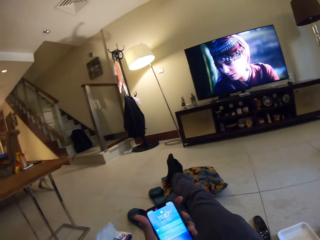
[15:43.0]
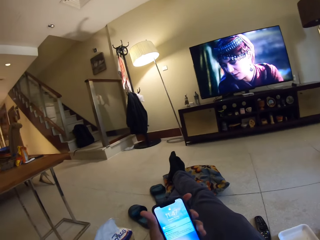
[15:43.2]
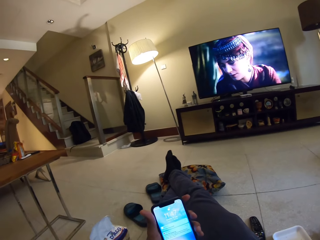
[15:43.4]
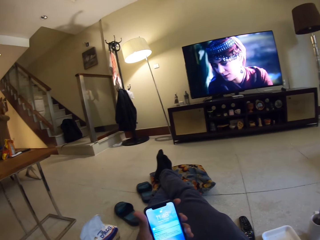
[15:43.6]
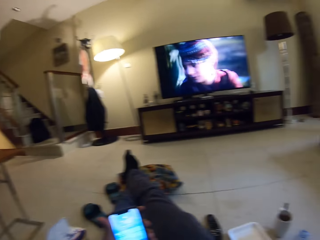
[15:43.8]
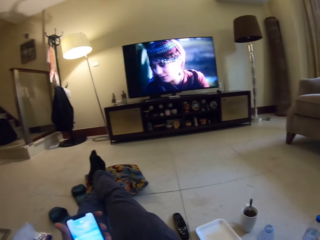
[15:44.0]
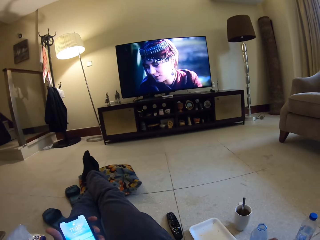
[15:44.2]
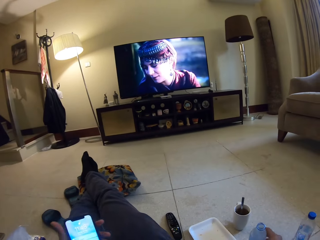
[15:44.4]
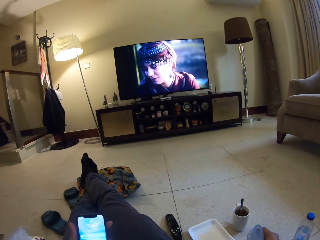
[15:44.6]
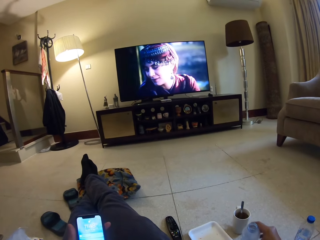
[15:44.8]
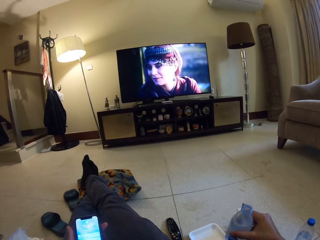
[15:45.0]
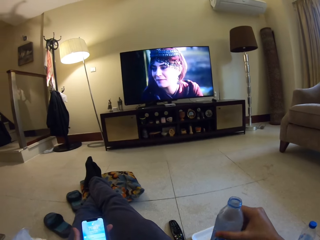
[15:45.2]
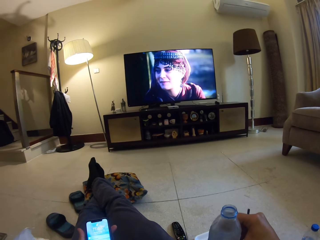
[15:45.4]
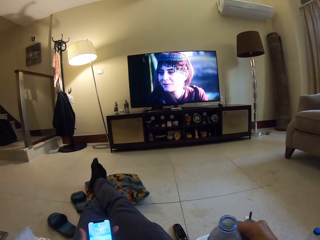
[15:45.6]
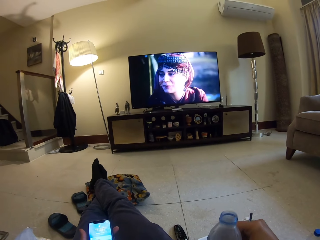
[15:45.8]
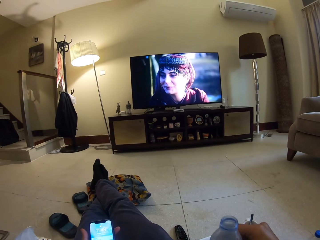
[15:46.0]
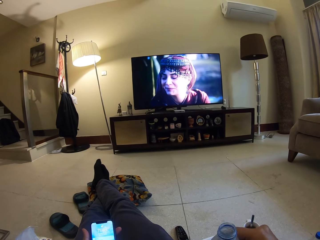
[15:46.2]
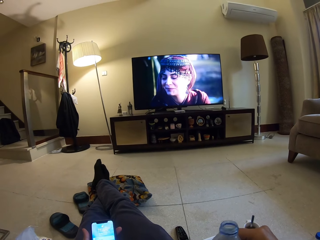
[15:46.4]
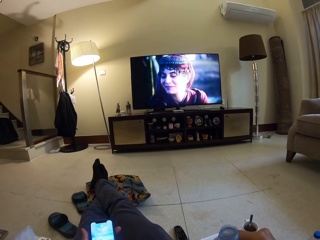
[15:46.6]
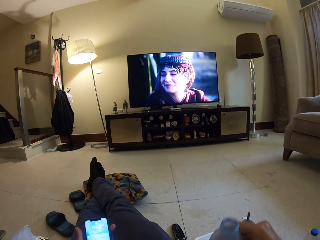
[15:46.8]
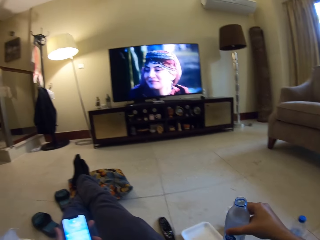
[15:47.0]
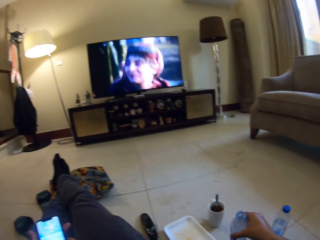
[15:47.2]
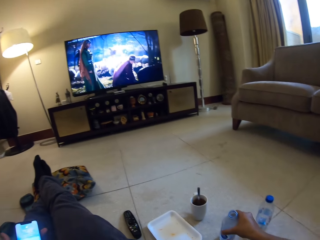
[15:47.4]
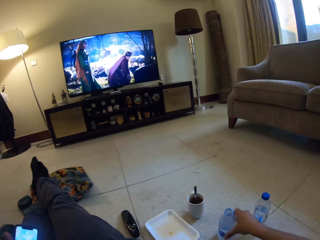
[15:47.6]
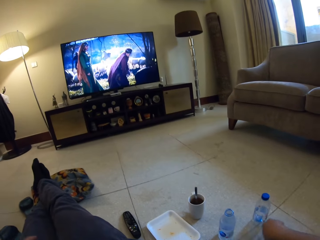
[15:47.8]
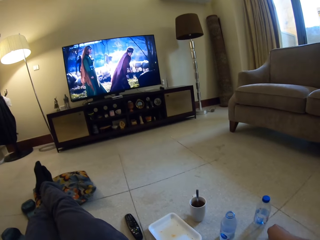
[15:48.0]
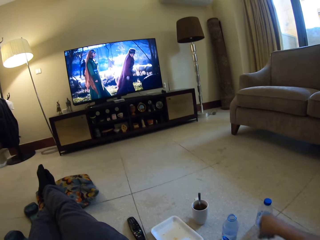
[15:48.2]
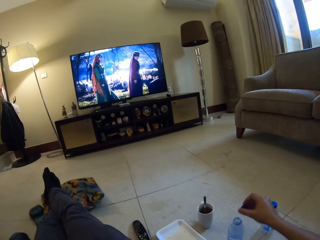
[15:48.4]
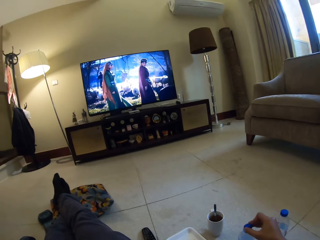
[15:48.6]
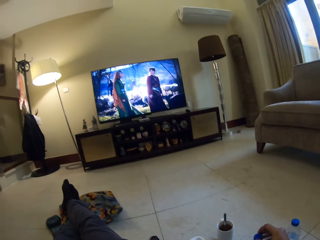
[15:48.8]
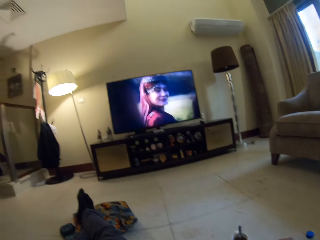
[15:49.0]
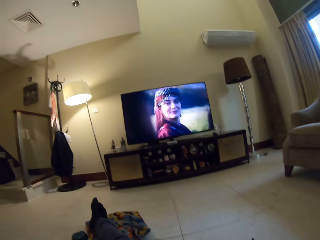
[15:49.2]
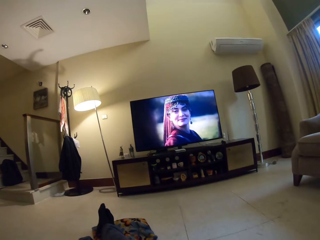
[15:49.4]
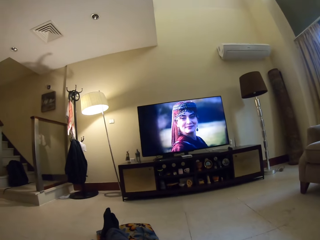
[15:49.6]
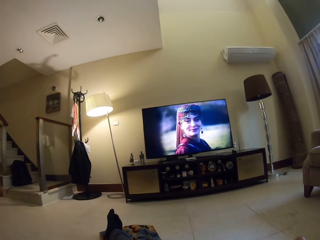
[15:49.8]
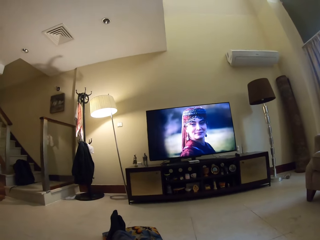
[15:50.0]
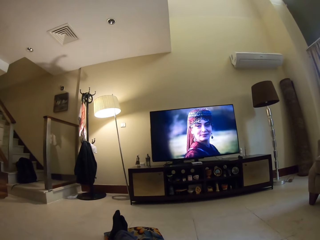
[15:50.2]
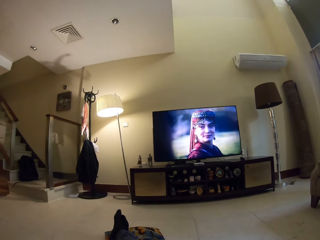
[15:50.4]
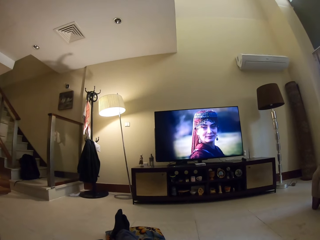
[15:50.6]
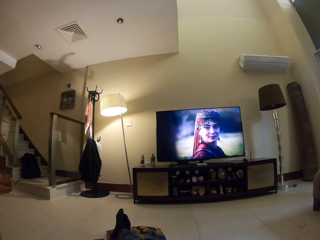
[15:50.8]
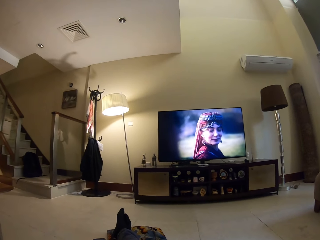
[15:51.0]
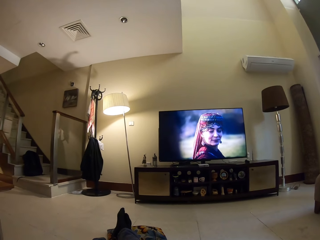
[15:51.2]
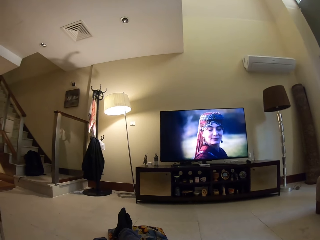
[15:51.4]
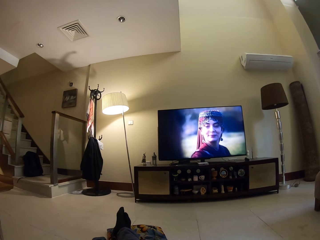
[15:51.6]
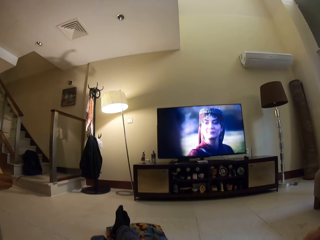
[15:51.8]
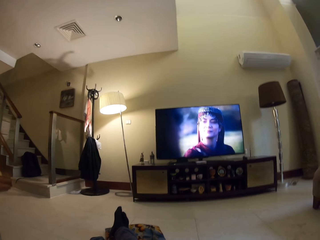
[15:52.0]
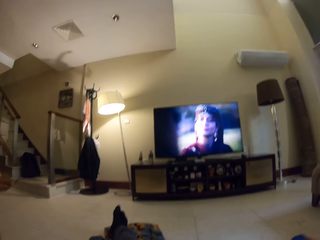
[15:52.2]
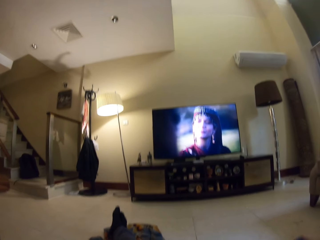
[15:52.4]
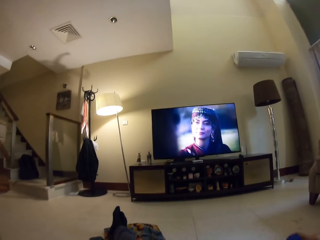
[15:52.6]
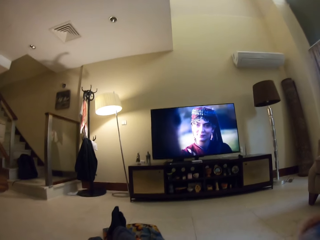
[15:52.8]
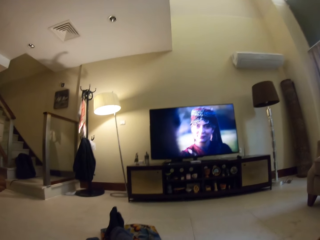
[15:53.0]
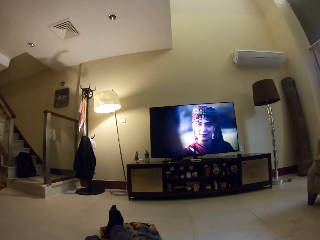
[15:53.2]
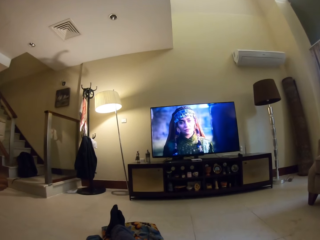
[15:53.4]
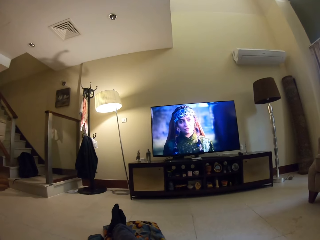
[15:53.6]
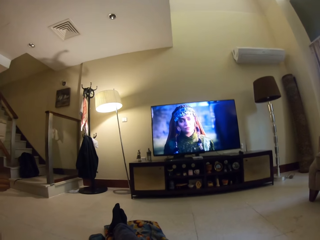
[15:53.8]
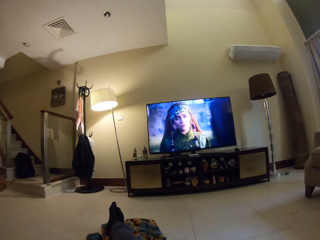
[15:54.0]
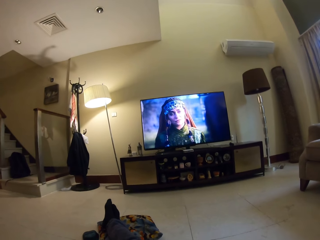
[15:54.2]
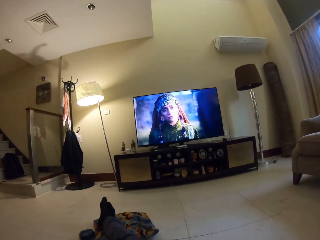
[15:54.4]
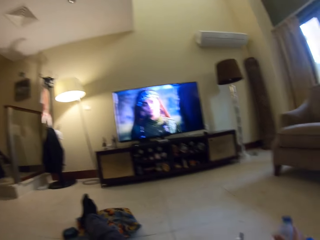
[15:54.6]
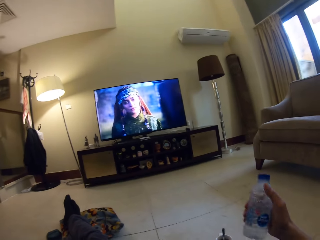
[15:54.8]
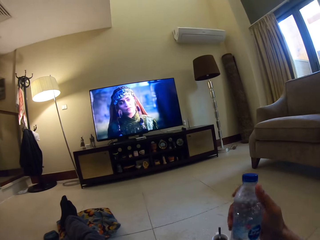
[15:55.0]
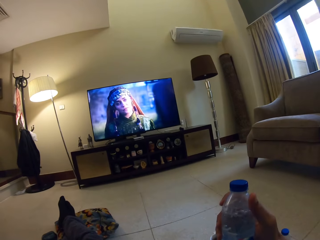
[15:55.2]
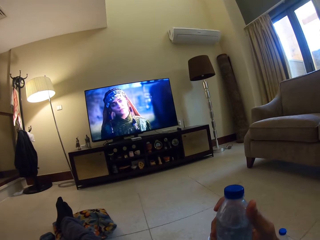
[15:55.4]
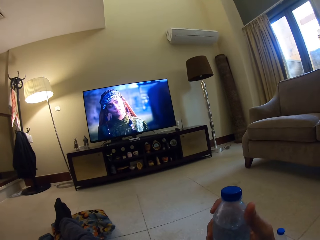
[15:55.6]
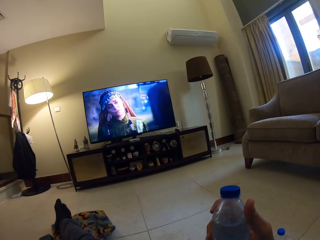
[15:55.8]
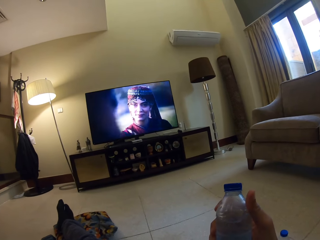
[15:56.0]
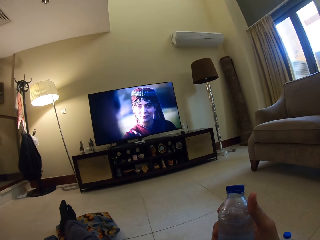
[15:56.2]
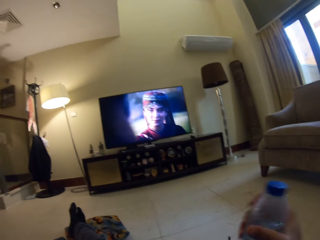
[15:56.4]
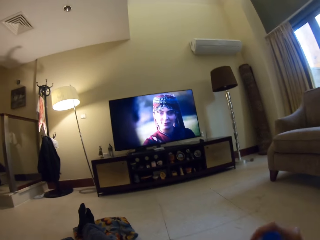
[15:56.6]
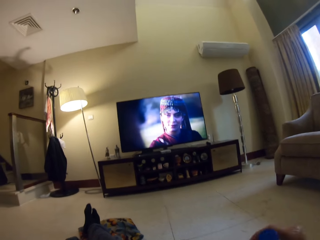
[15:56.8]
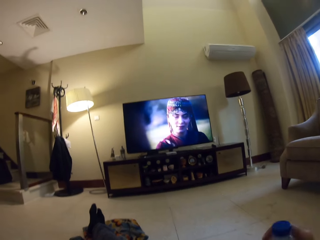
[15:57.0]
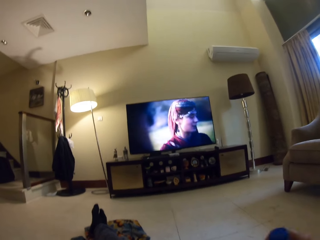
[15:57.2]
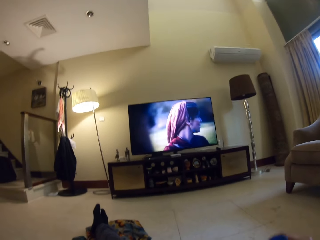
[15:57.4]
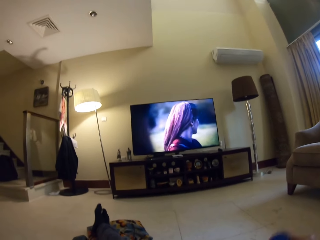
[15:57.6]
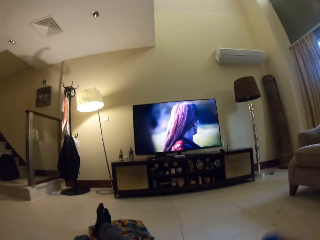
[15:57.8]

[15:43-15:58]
The camera wearer picks up the phone on the lap. They look at the phone screen. They watch the television. They hold the phone in the hand. They pick up the water bottle on the floor. They watch the television. They shake the water bottle. They put the water bottle on the floor. They look around. They pick up the bottle cap on the floor. They watch the television. They close the water bottle. They shake the bottle. They look at the bottle. They watch the television. They hold the water bottle in the hand. They watch the television. They shake the water bottle.

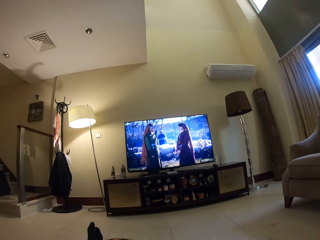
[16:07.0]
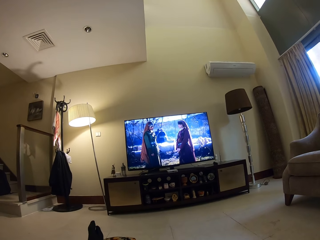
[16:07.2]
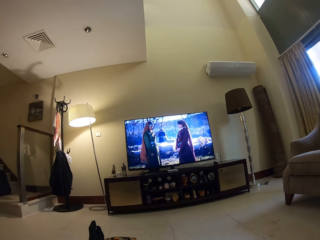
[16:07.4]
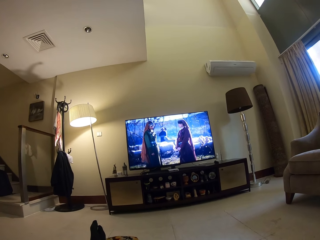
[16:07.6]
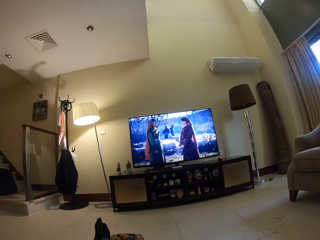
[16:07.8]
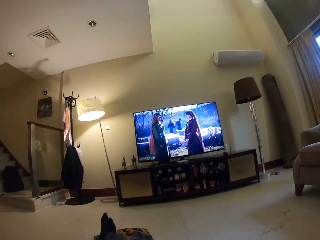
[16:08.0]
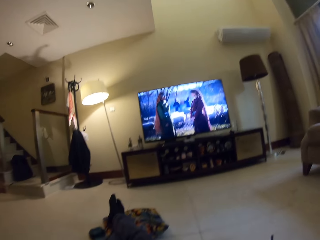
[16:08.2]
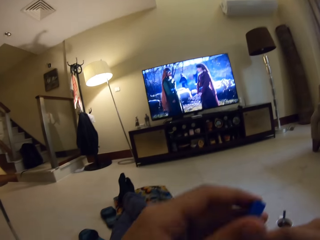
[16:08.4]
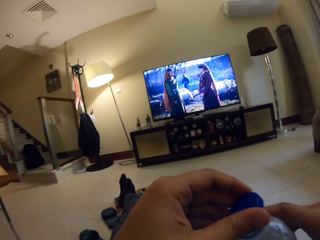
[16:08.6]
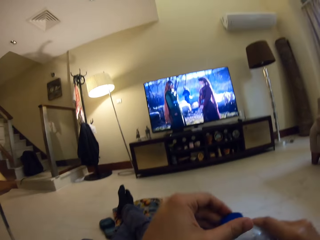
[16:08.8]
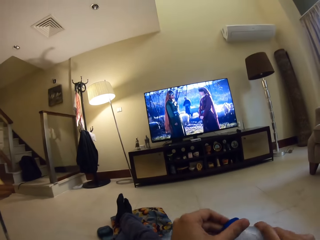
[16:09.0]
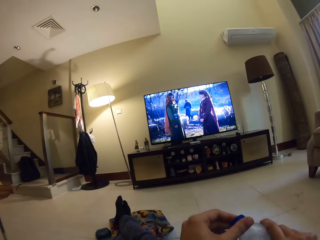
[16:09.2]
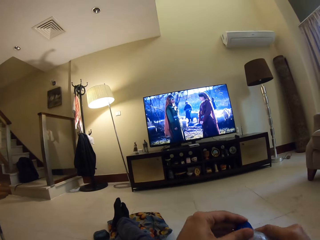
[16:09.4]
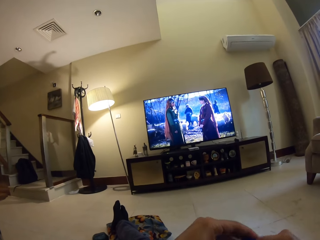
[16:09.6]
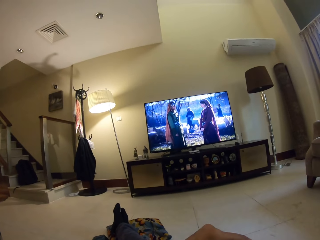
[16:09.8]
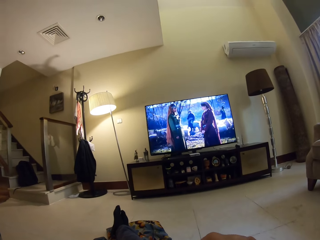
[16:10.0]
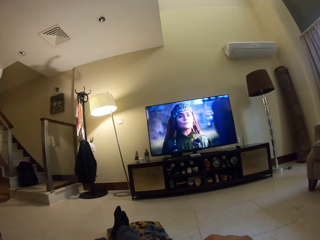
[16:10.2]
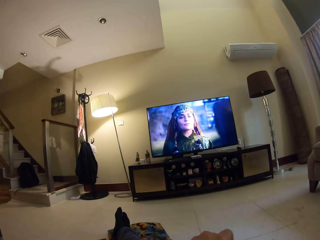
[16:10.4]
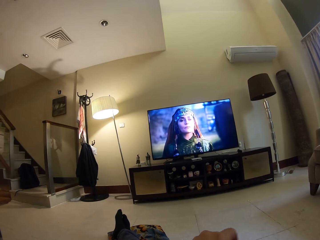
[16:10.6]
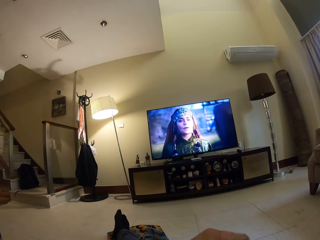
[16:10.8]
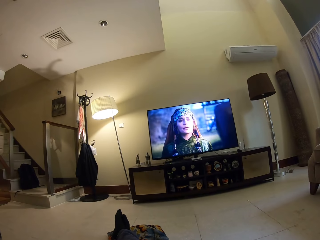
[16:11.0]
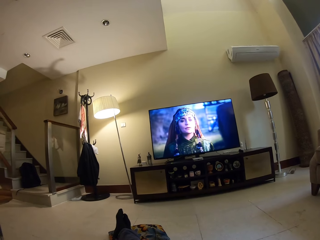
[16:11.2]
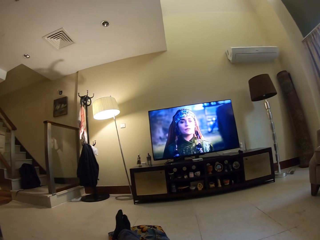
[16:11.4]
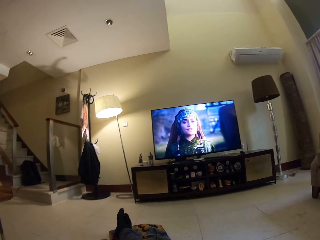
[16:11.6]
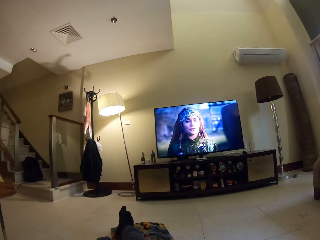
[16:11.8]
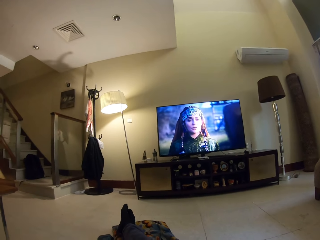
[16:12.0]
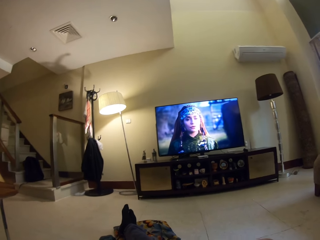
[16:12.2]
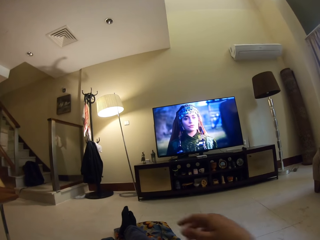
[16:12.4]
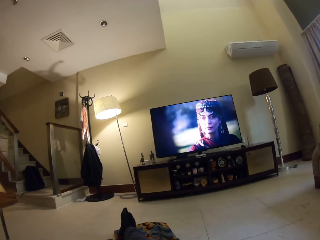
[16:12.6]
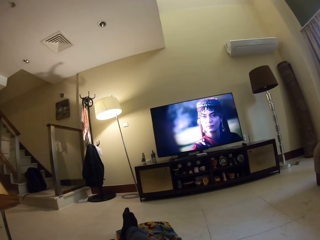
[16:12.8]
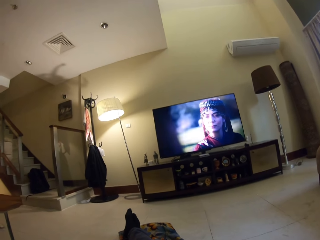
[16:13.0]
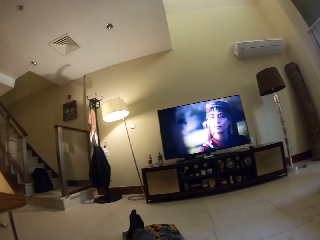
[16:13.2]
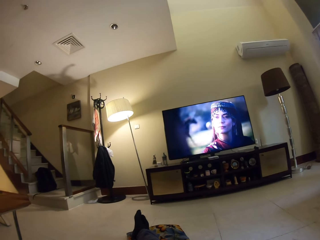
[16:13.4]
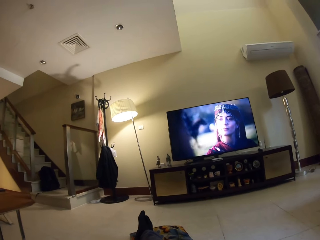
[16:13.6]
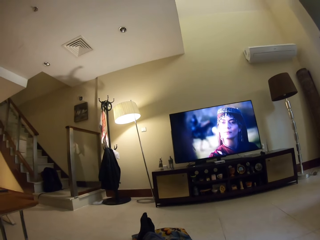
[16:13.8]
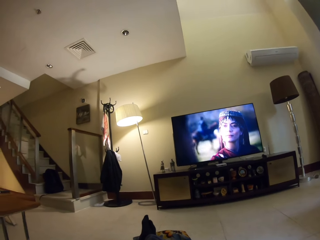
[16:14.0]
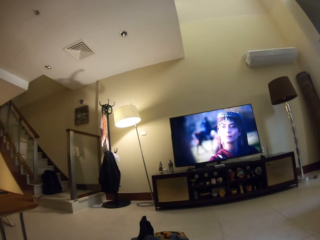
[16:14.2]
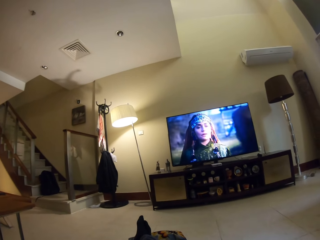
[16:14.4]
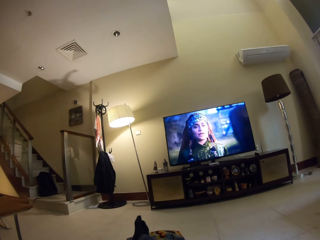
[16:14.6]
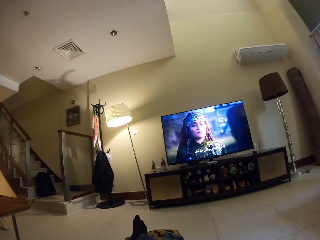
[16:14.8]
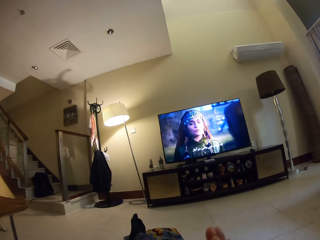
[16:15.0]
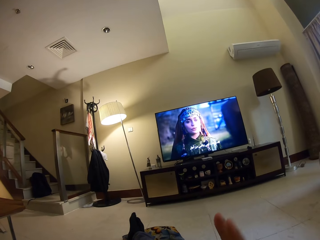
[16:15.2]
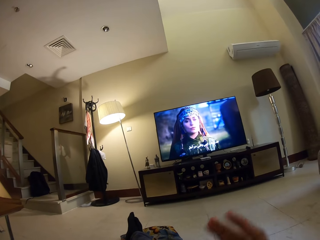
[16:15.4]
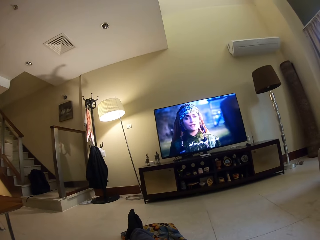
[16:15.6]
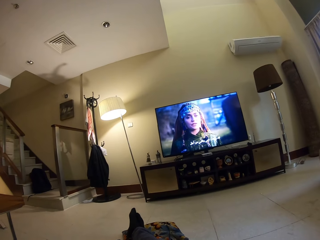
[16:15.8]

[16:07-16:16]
The camera wearer closes the water bottle. They watch the television. They point fingers.
